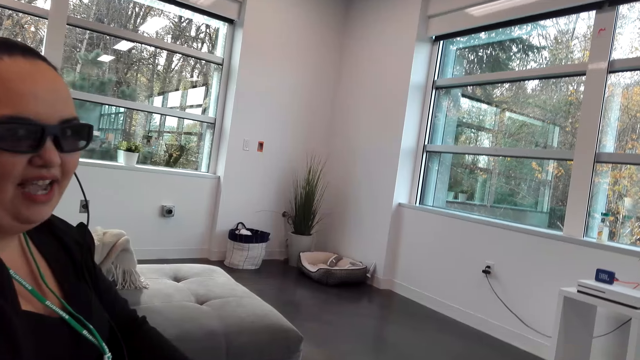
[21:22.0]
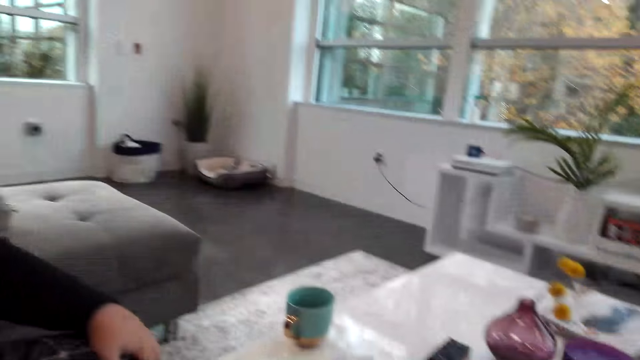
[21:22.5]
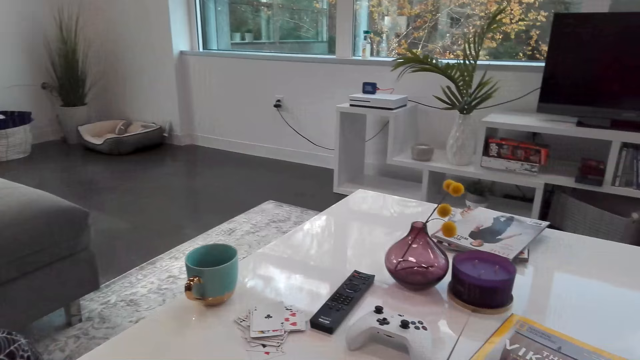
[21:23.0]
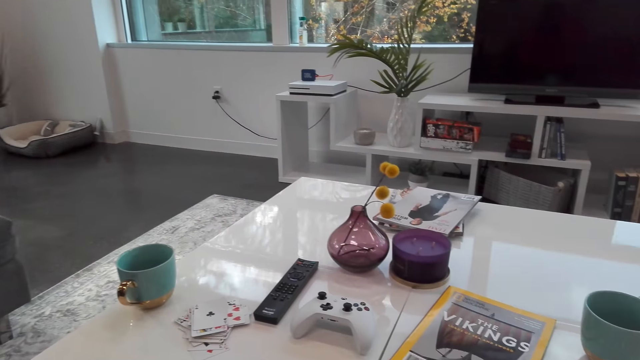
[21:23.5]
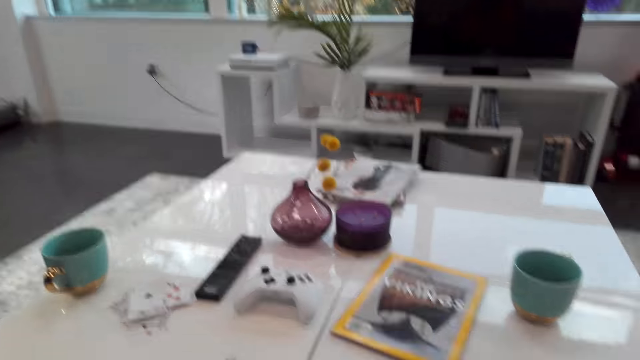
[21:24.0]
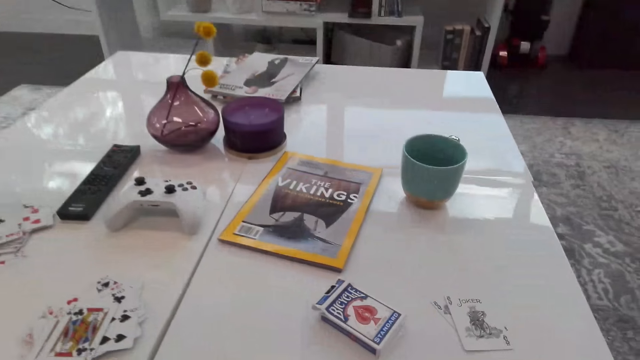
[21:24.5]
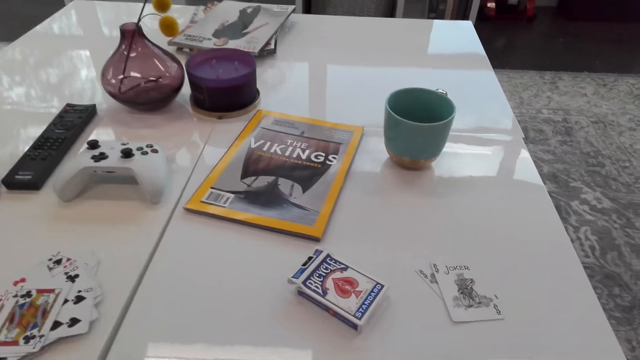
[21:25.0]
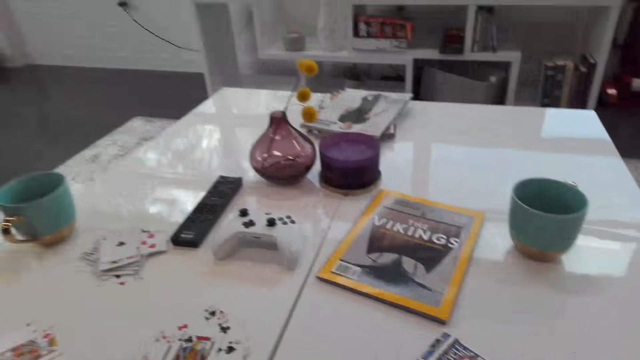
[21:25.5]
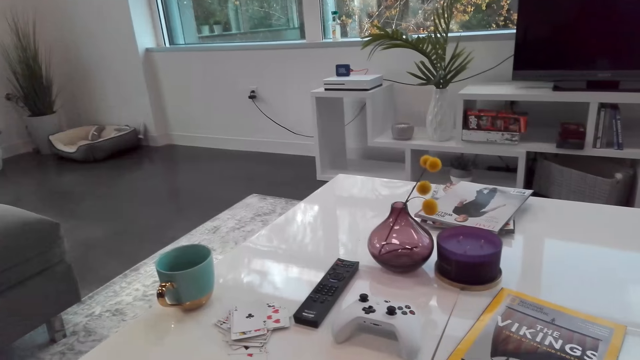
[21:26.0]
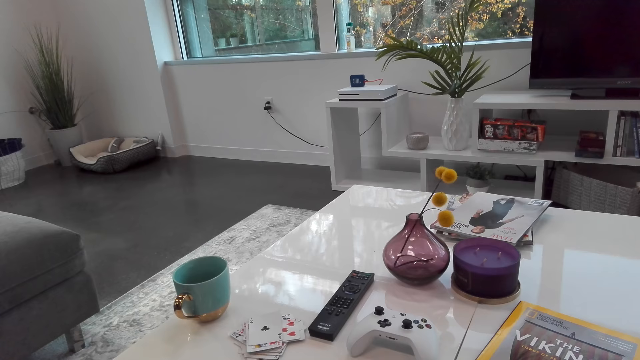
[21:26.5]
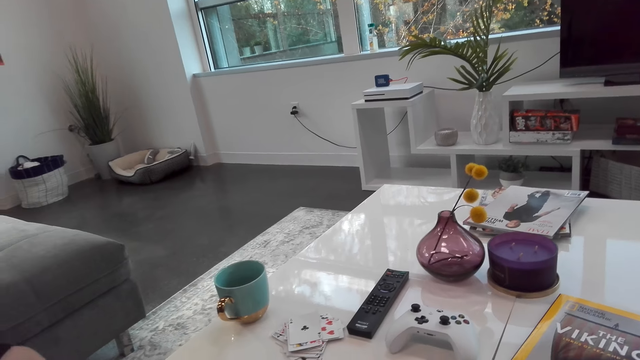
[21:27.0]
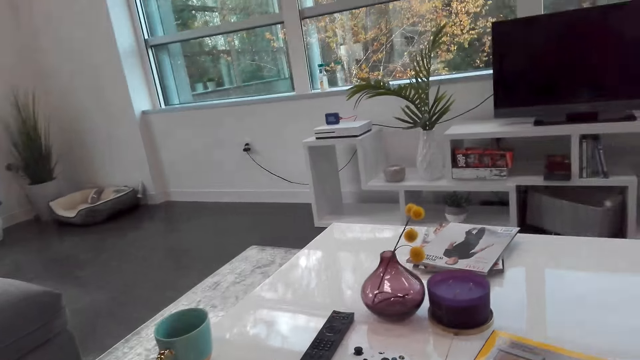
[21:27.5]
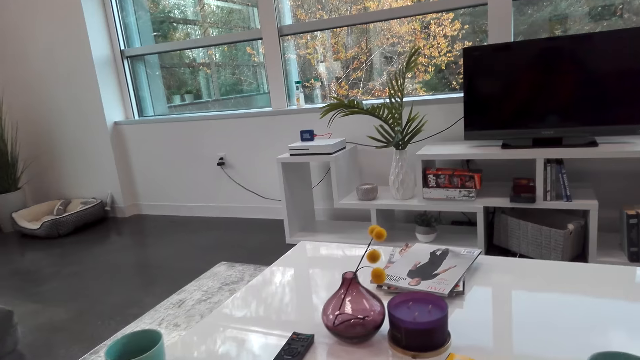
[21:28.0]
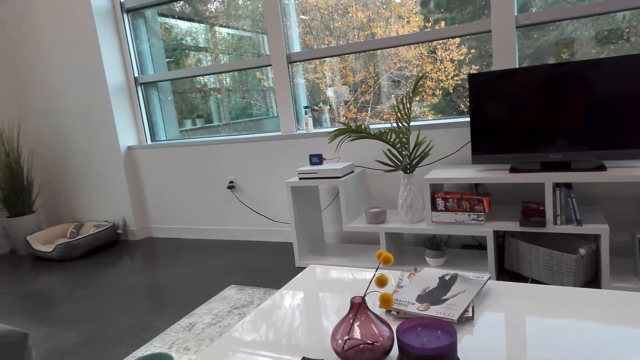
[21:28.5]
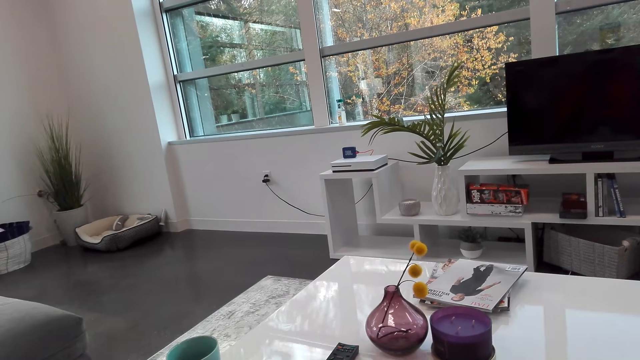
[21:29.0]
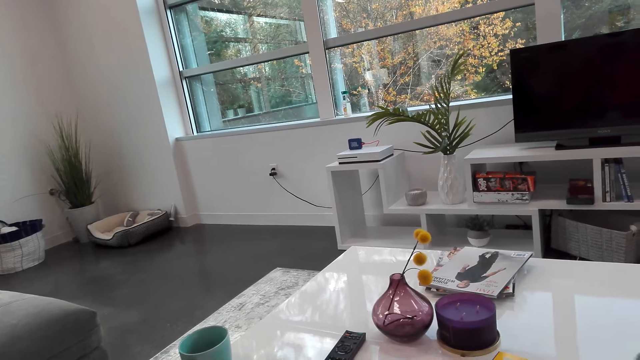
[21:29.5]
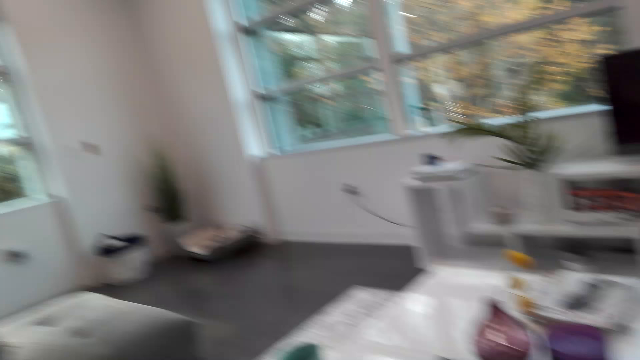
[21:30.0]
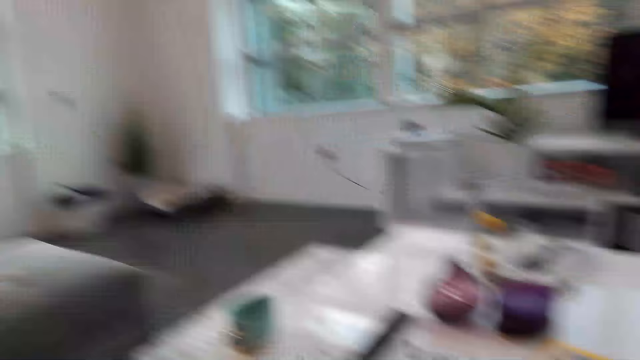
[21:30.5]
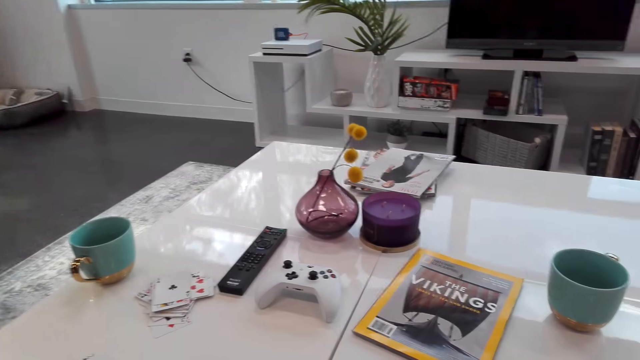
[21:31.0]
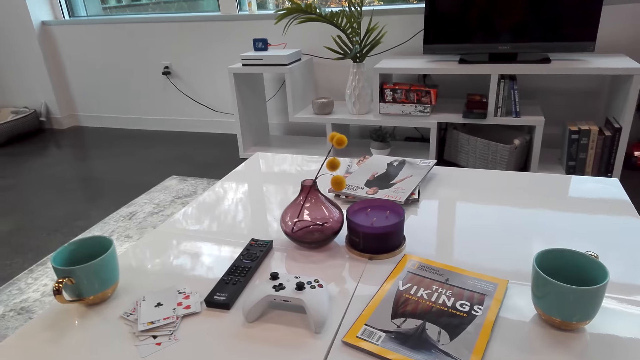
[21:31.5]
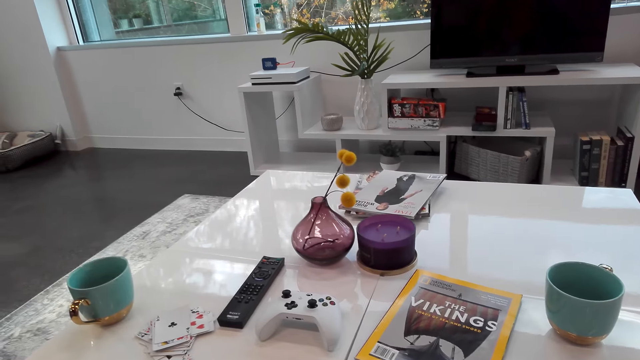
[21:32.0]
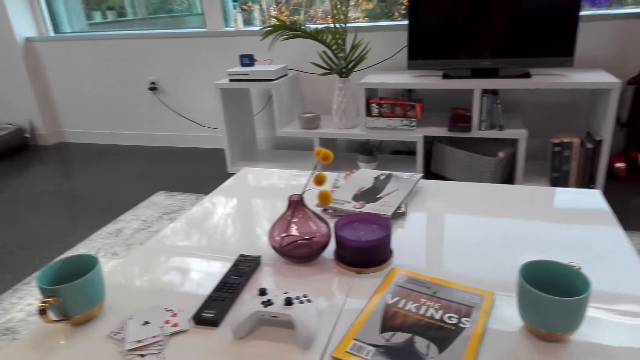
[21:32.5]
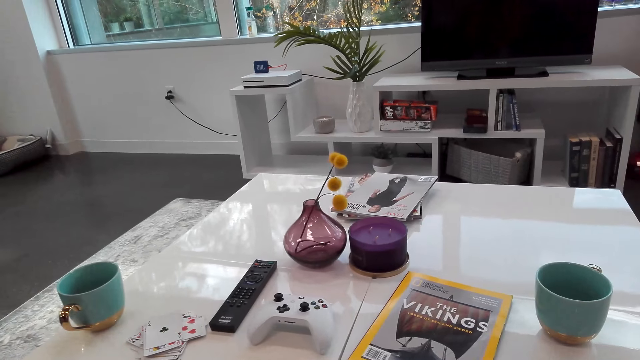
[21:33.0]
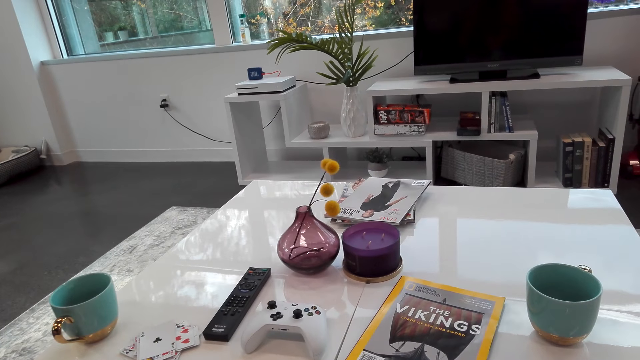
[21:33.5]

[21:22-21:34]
The camera wearer dialogues with a woman.

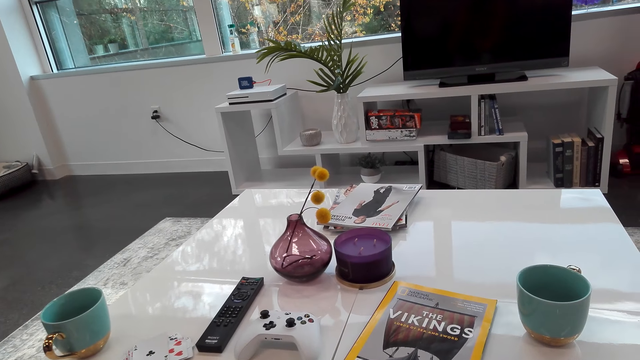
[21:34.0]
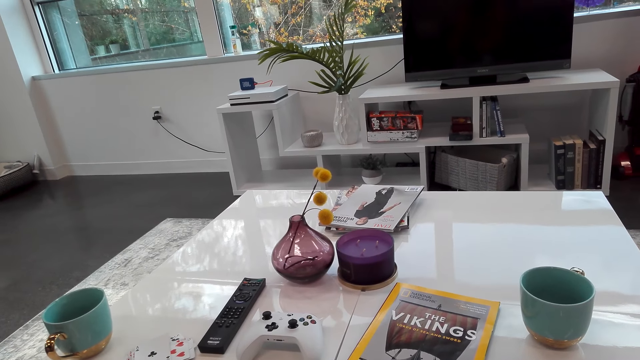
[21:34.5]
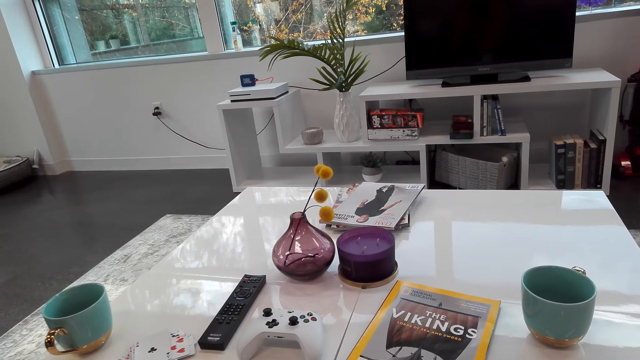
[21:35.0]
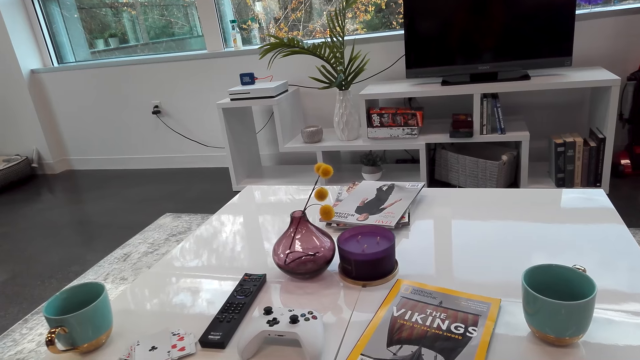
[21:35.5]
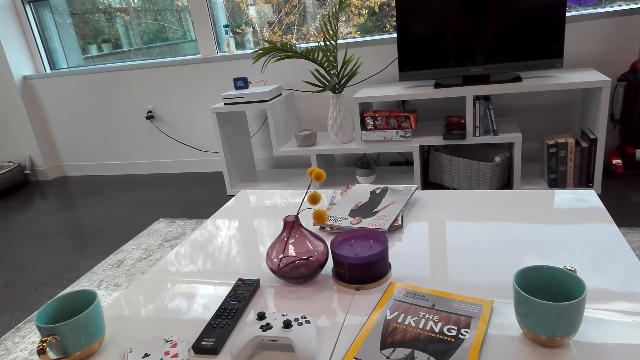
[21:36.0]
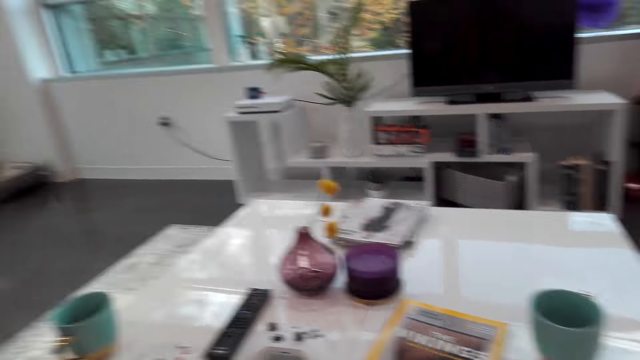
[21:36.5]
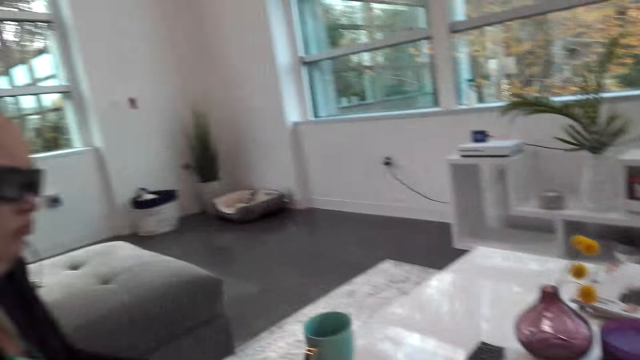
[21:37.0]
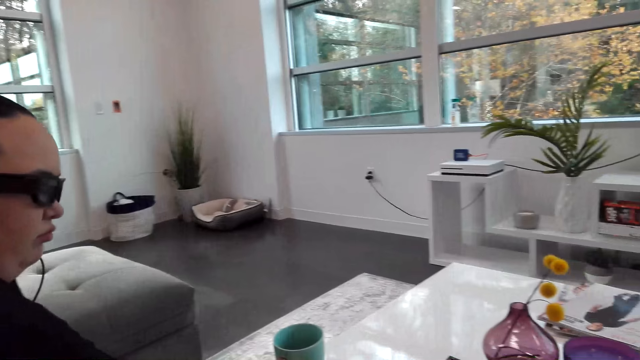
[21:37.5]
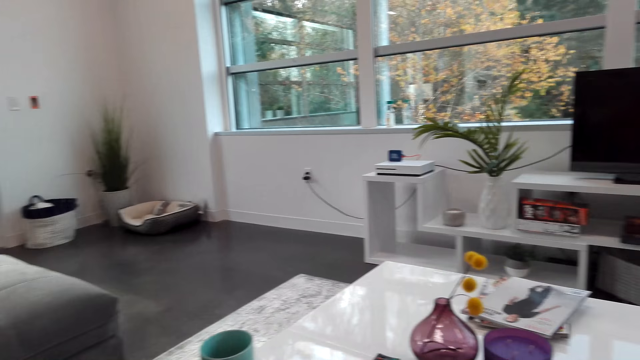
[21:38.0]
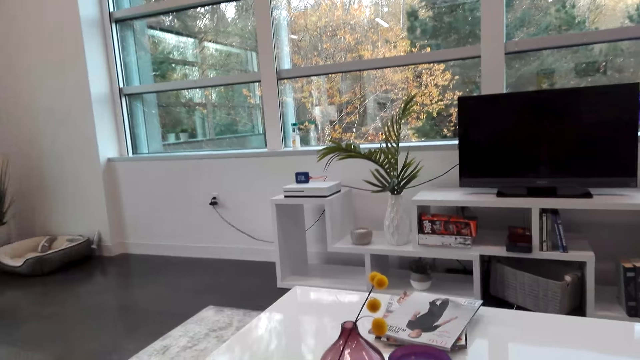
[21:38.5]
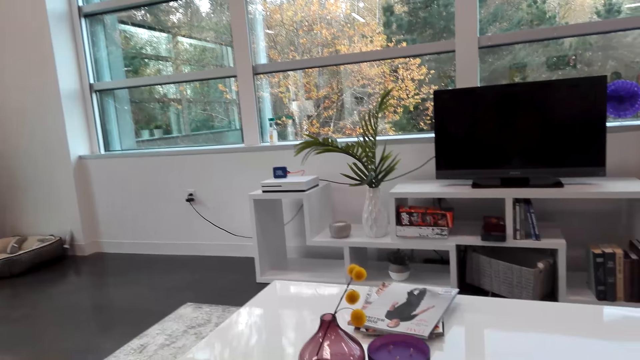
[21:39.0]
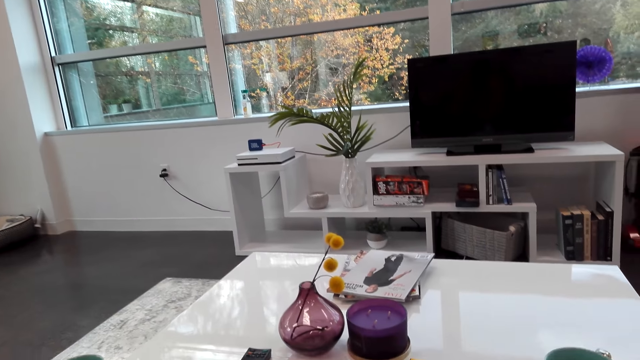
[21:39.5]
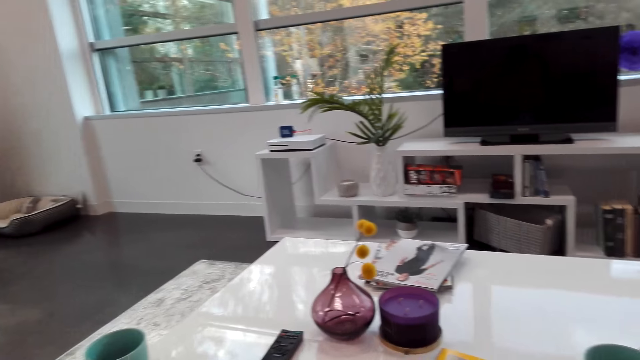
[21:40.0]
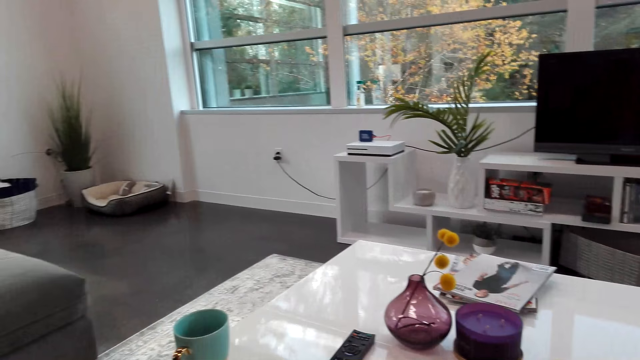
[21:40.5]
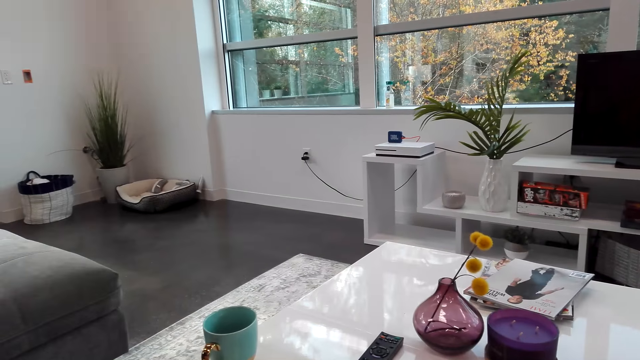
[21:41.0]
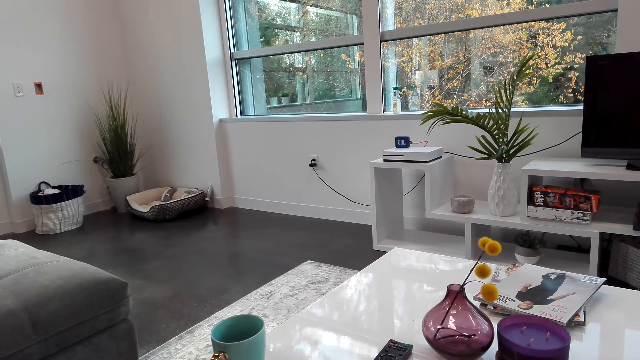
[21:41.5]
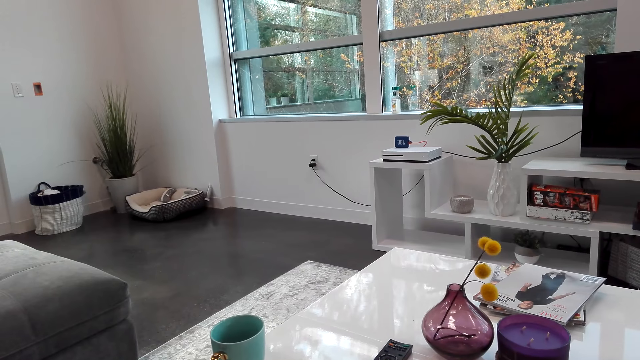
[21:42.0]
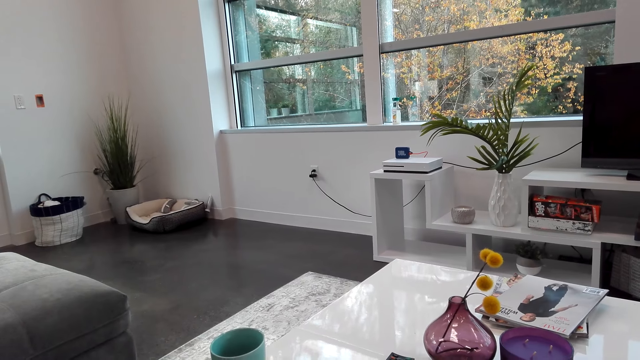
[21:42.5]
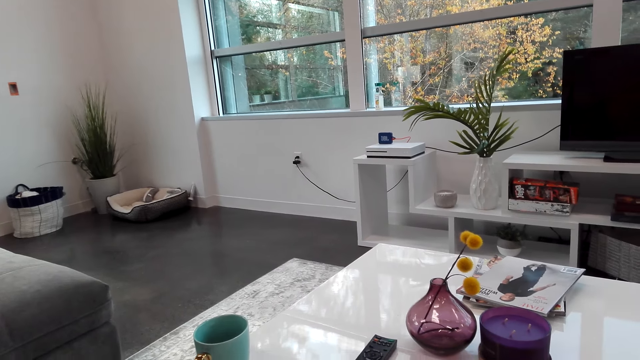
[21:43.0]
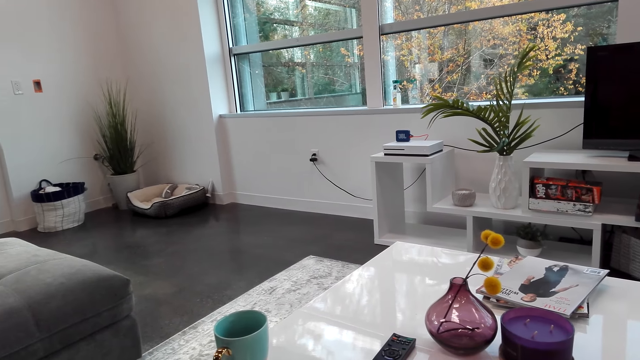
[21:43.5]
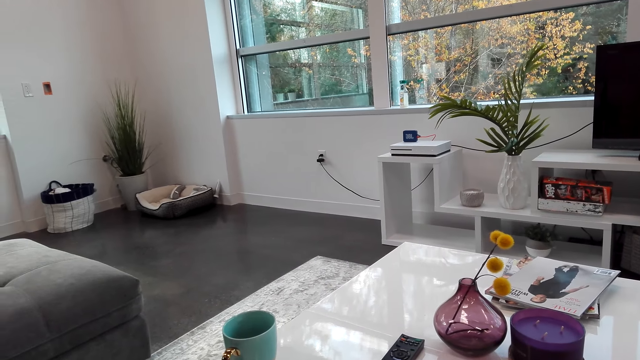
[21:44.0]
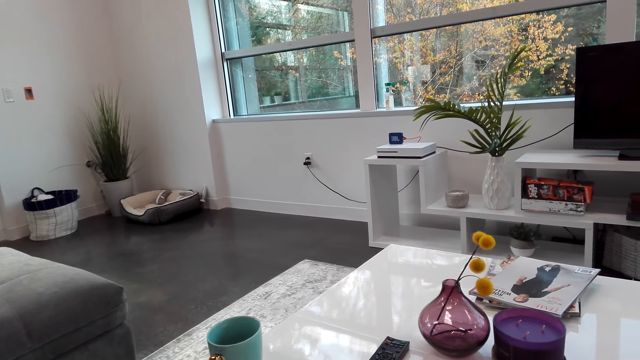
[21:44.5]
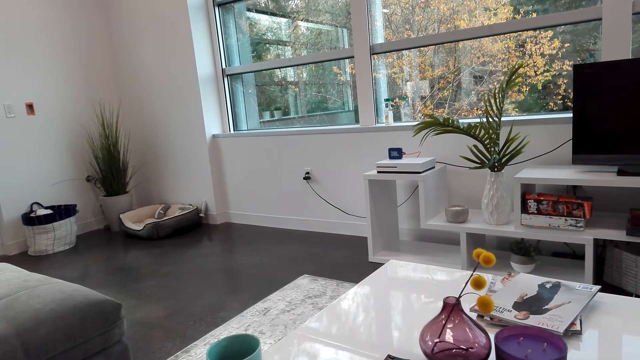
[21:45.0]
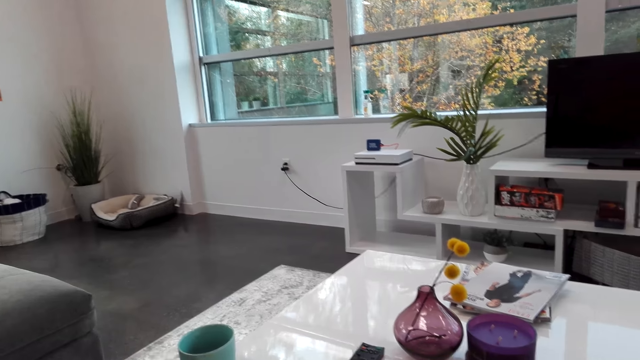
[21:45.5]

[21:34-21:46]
The camera wearer looks around. They dialogue with a woman.
